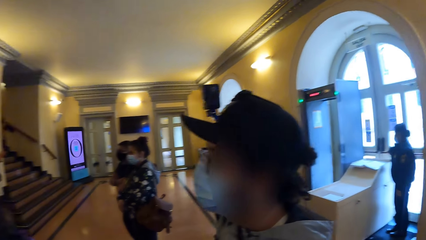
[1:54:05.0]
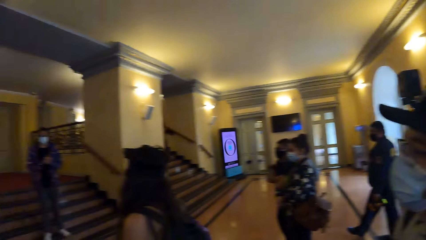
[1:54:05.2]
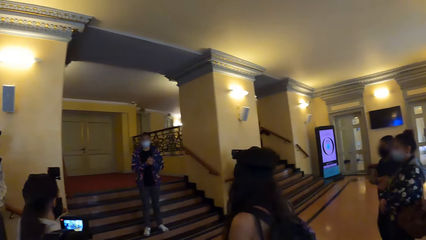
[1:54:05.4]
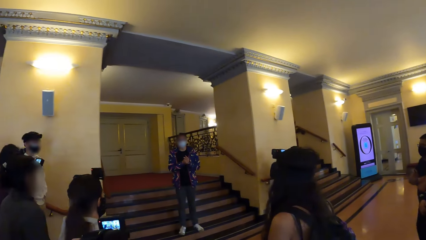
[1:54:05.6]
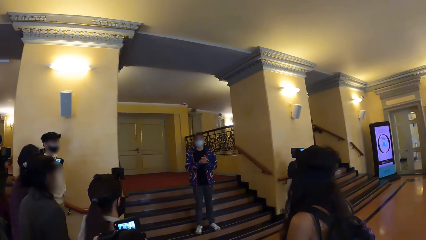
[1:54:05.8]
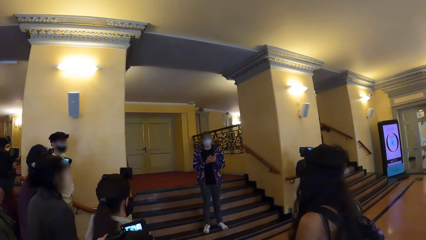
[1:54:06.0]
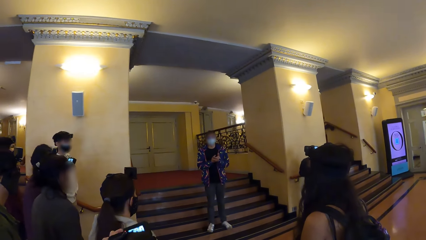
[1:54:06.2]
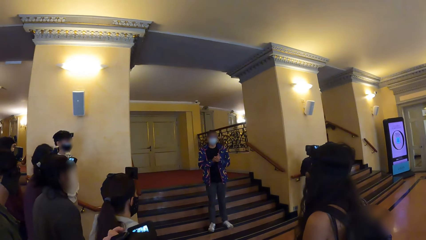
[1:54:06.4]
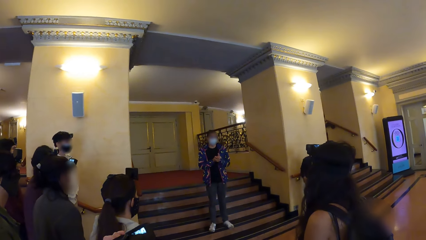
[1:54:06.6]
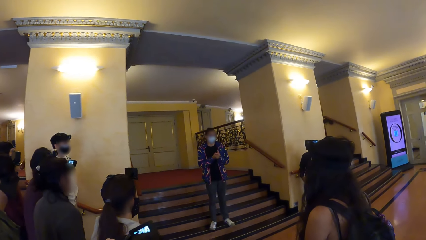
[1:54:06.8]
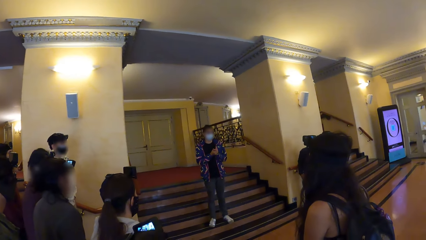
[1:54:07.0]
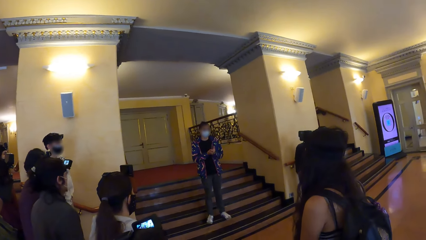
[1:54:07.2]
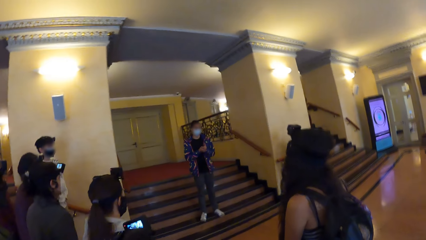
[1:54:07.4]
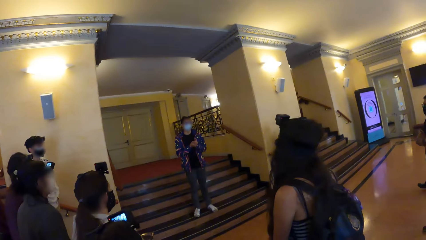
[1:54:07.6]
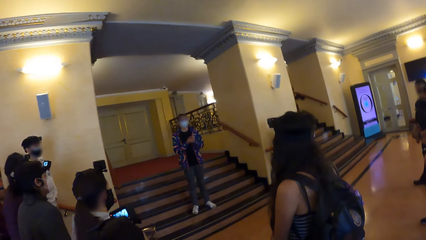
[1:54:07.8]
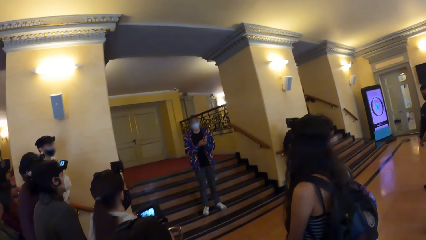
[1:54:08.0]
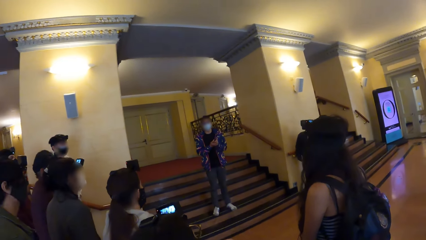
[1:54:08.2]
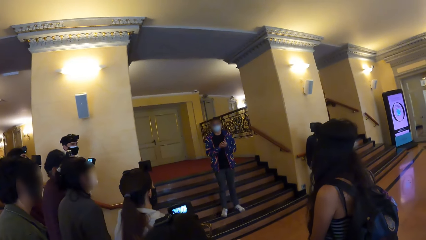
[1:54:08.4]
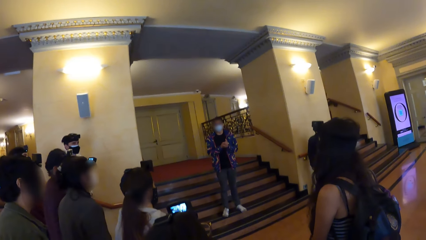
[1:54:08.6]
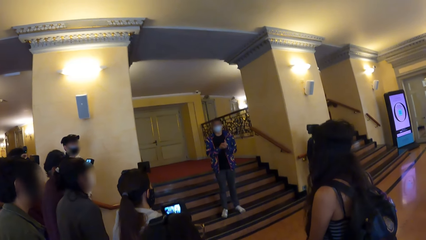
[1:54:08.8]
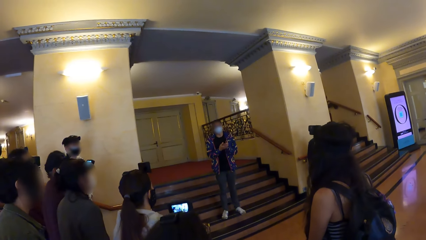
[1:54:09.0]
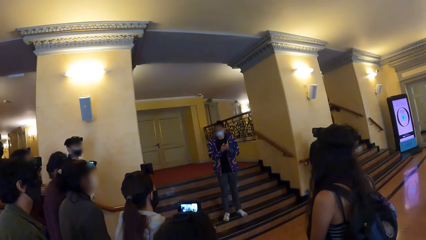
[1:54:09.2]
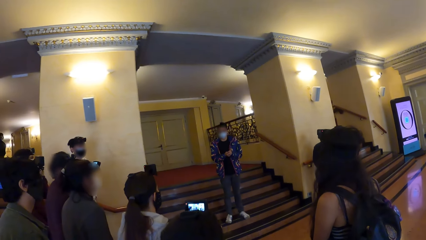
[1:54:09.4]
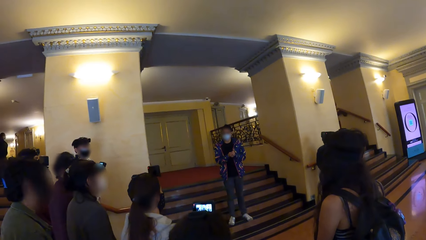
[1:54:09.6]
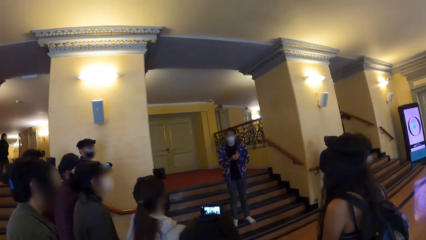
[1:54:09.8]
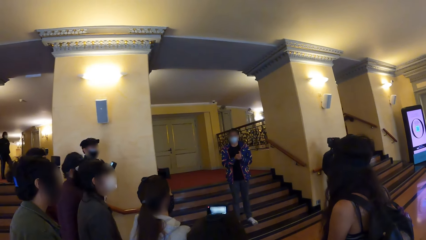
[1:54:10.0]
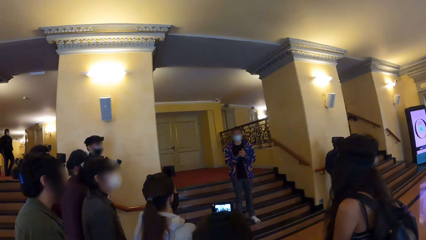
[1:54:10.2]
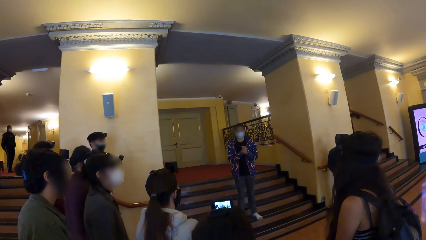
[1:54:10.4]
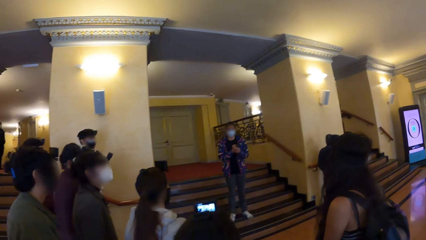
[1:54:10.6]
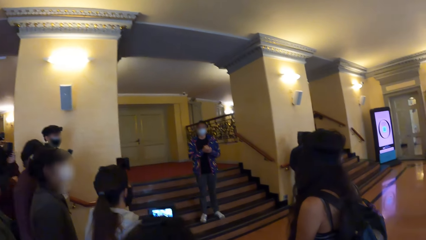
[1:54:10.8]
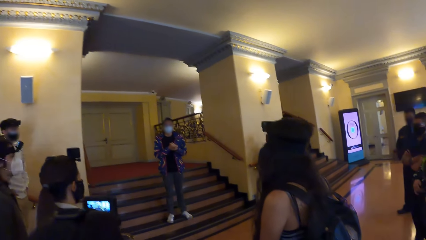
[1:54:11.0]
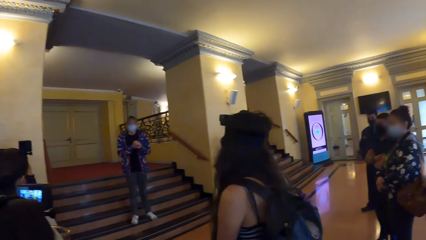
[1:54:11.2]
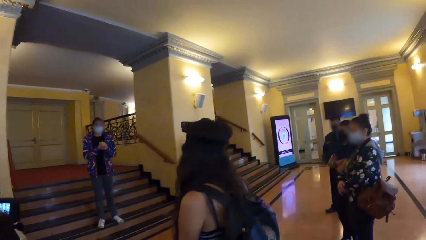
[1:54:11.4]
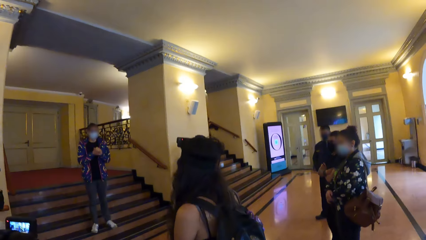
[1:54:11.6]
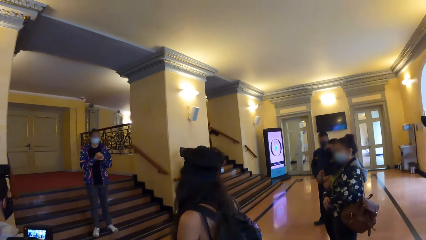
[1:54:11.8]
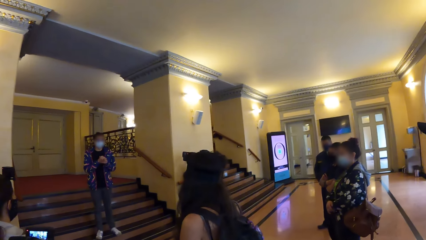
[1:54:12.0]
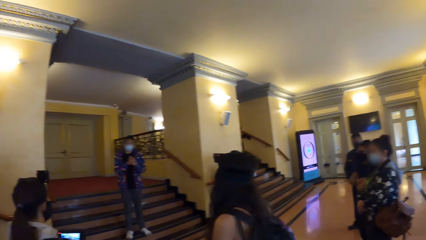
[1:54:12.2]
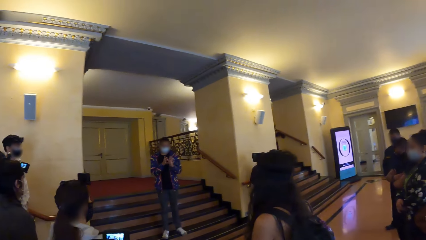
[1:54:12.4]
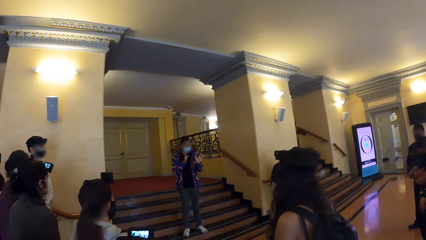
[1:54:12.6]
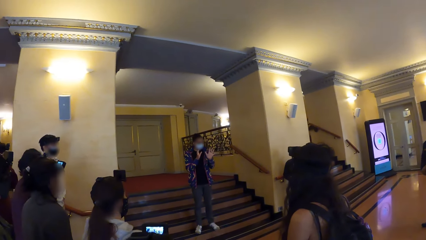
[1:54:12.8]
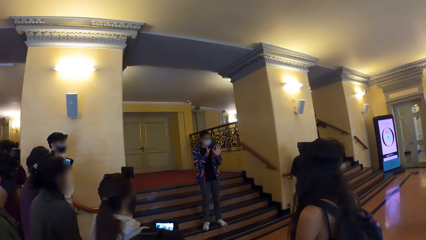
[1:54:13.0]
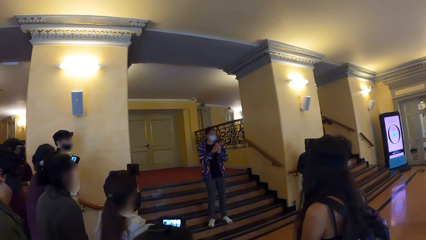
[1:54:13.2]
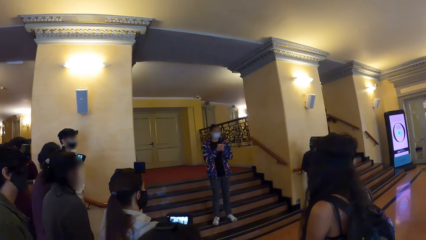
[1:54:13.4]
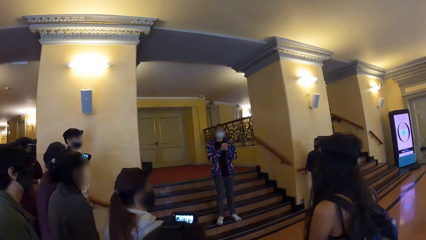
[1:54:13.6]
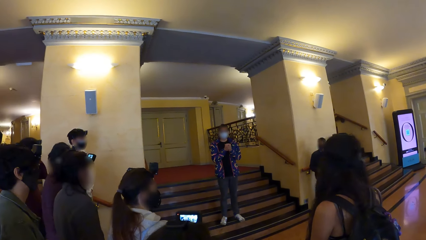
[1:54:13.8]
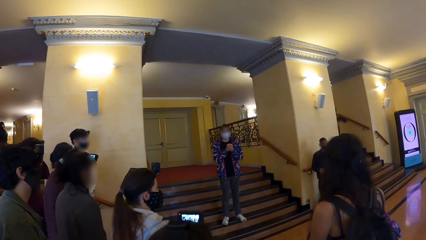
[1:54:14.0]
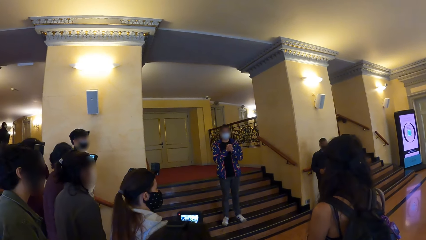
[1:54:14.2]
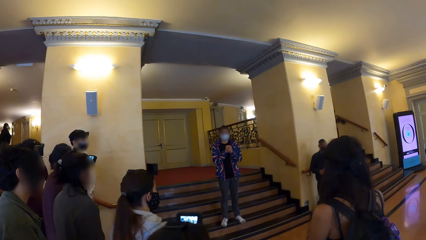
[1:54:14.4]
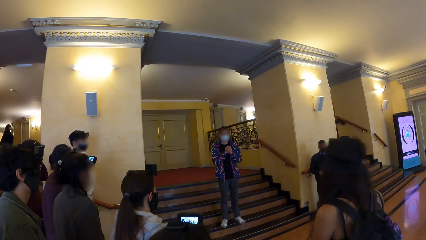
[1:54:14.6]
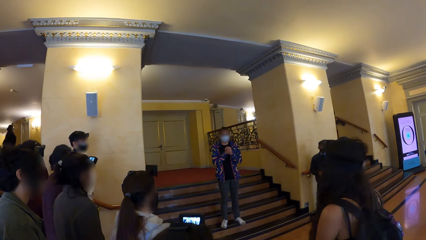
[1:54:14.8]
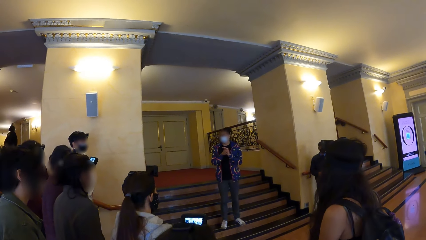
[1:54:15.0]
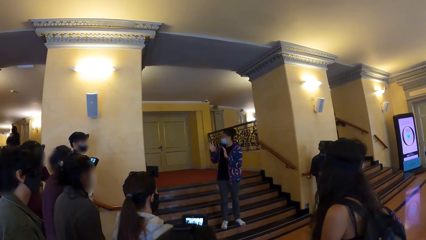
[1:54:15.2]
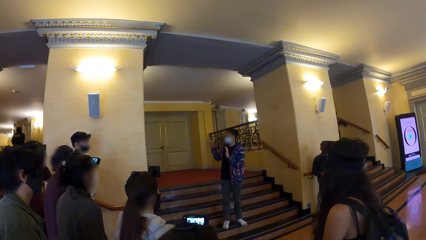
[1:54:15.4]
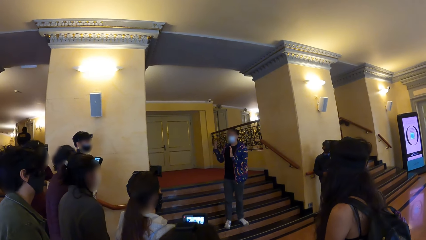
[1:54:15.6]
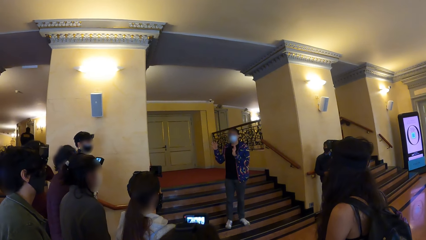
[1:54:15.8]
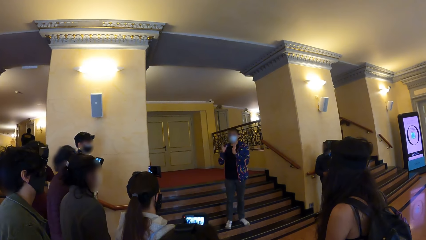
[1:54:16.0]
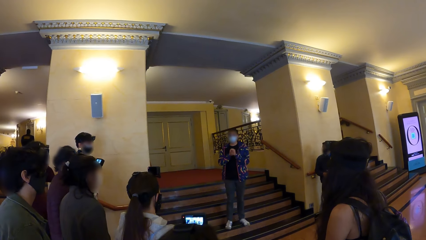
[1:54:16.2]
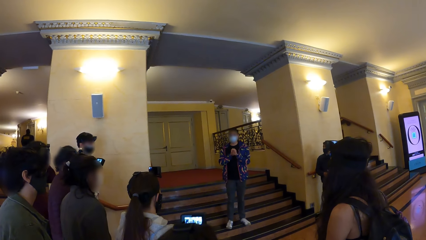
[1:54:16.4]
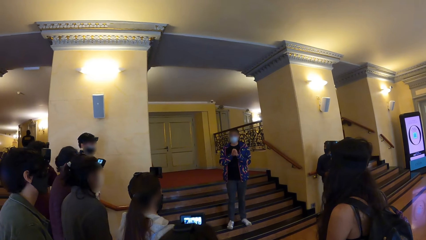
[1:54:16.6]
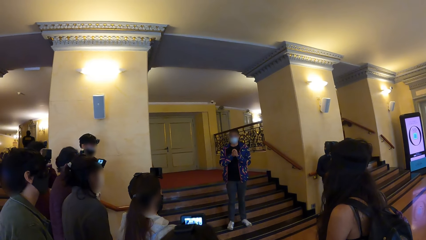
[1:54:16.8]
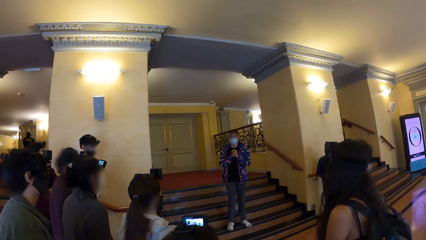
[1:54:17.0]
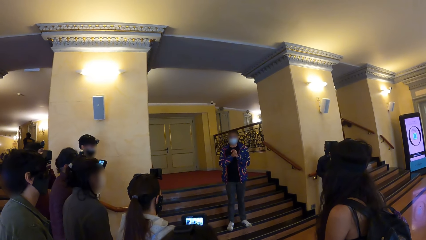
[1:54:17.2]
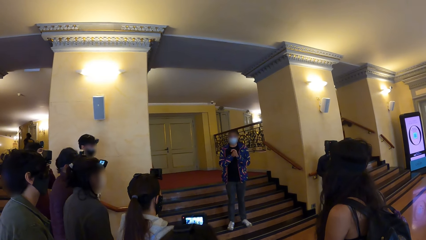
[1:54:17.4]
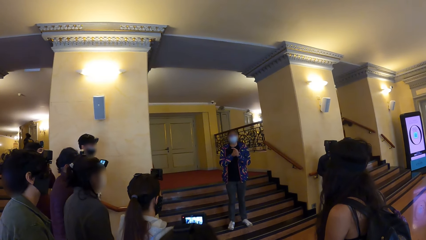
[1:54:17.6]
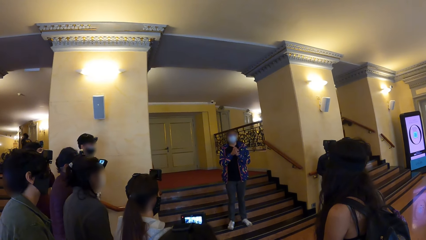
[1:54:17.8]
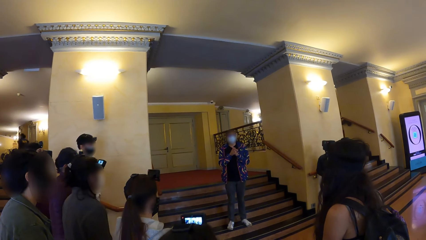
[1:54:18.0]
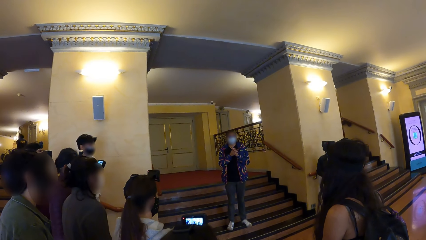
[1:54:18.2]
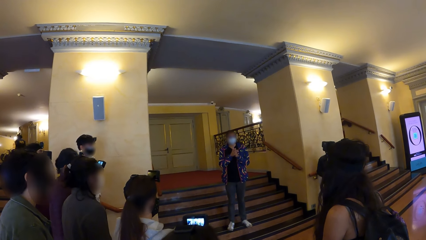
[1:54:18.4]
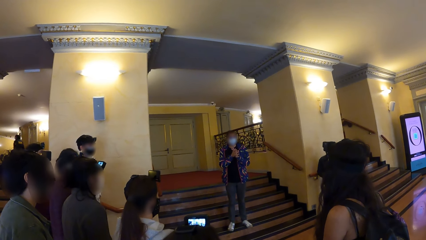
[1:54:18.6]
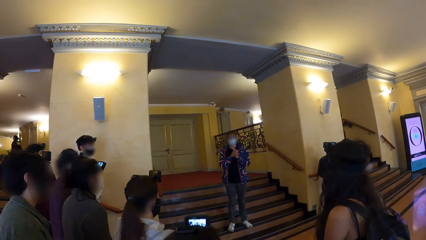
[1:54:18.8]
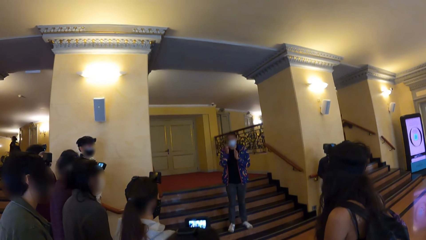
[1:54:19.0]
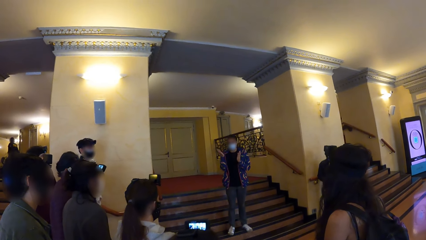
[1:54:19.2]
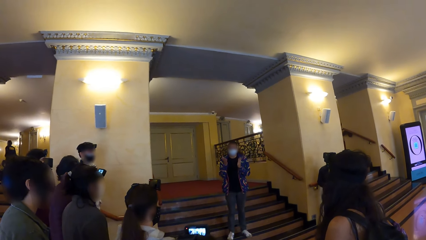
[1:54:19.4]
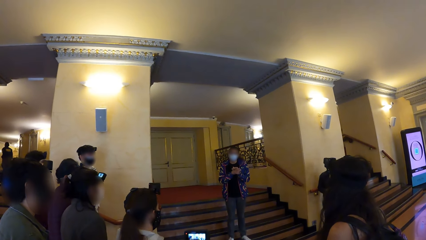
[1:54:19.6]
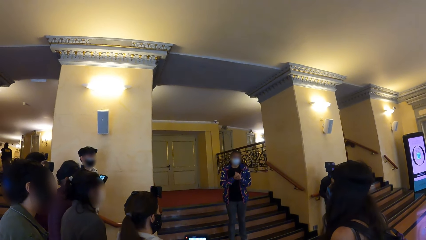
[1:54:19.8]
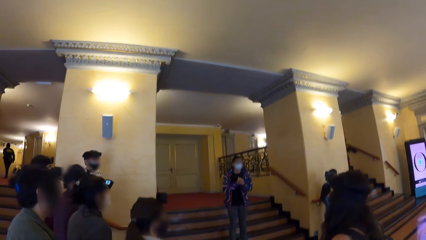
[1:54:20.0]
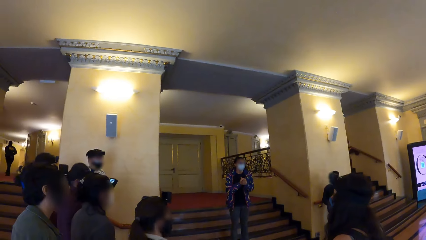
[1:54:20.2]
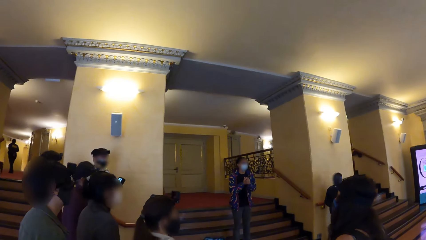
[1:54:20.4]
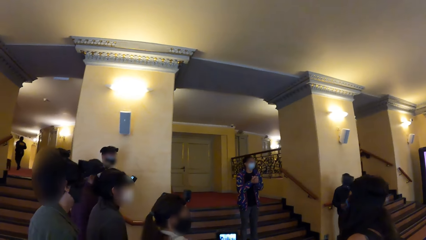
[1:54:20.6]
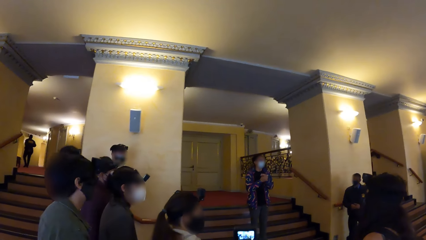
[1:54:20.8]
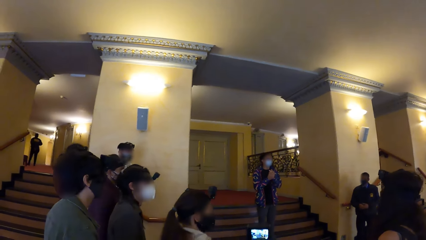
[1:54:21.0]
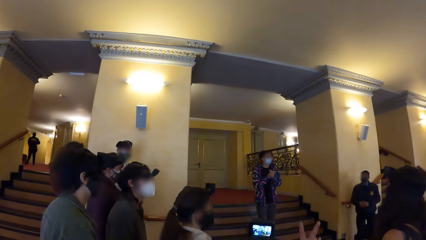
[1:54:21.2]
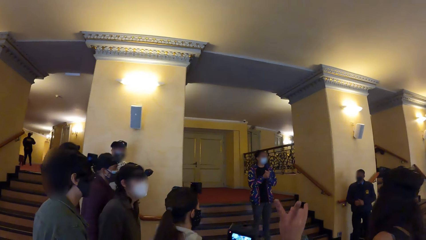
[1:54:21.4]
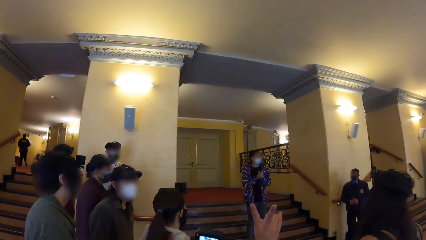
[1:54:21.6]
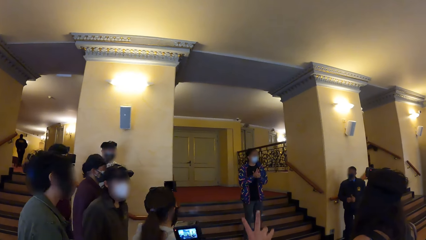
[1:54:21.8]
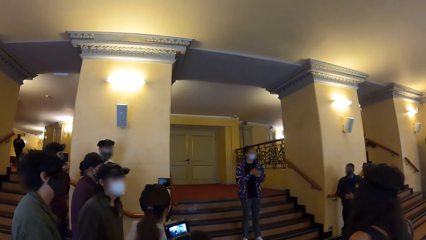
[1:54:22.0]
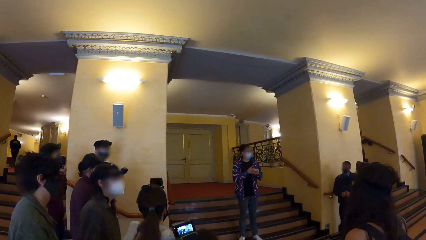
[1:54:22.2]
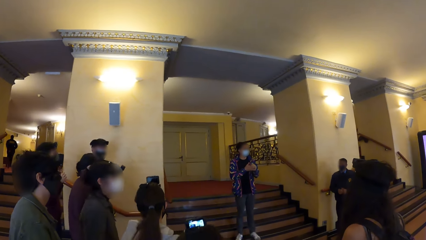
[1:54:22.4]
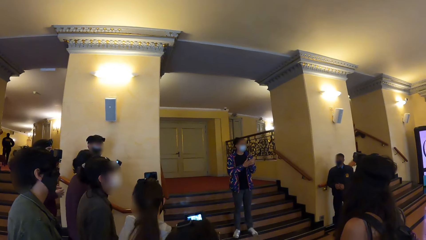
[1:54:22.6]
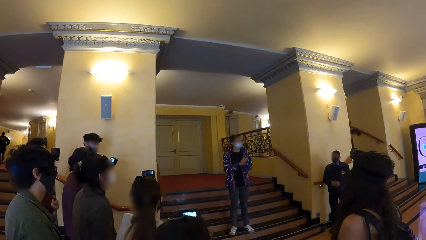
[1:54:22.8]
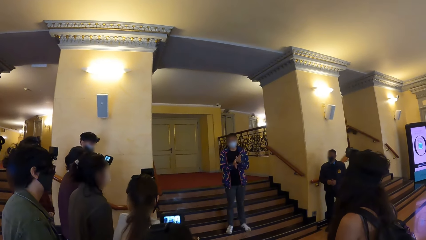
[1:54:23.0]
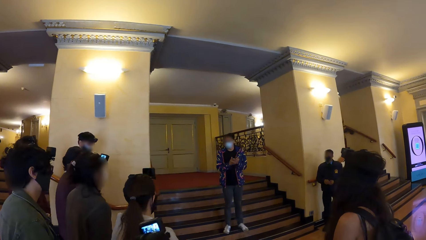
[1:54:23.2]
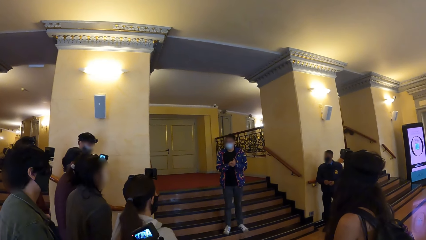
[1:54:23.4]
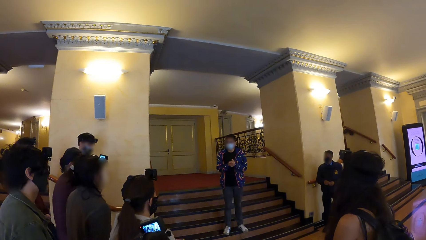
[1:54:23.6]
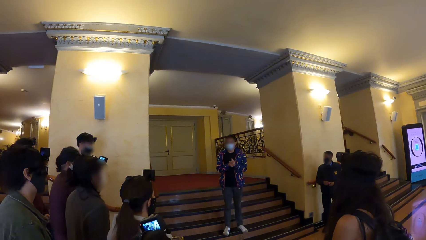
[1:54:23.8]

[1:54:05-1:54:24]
A person moves the hand on the camera. Another person moves the hand and holds the hands together. The other person moves the hand. The first person moves the hand up.
